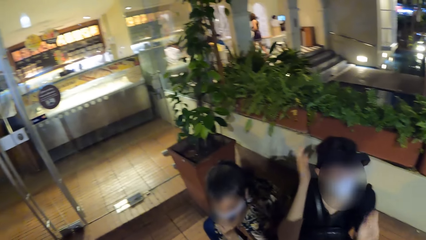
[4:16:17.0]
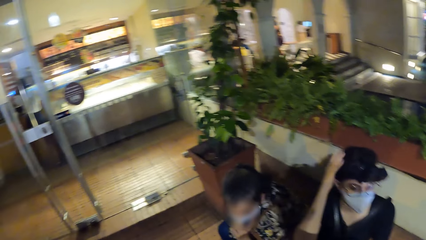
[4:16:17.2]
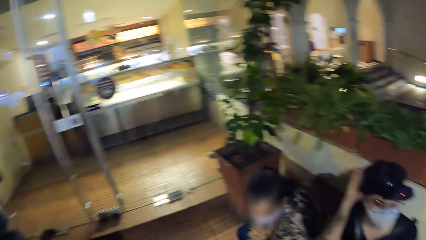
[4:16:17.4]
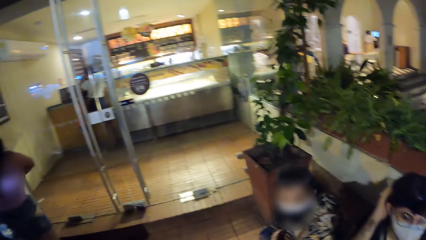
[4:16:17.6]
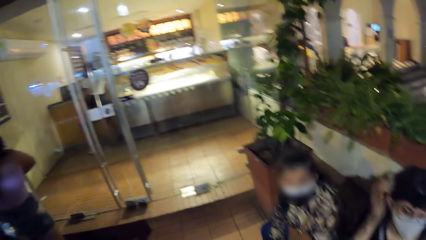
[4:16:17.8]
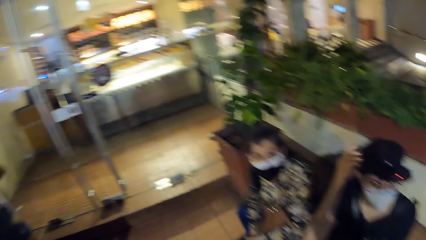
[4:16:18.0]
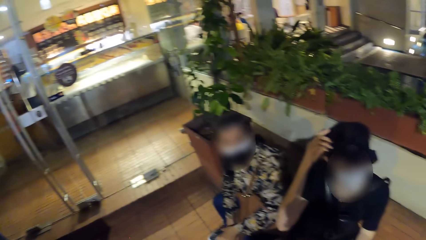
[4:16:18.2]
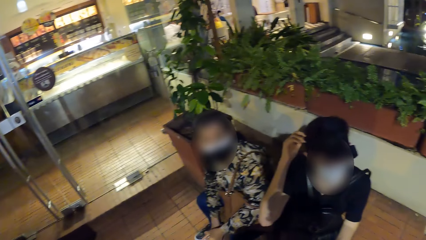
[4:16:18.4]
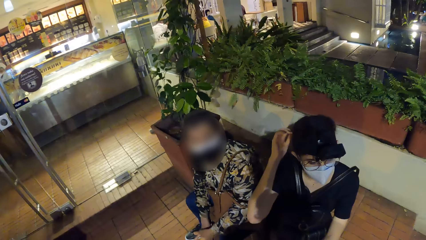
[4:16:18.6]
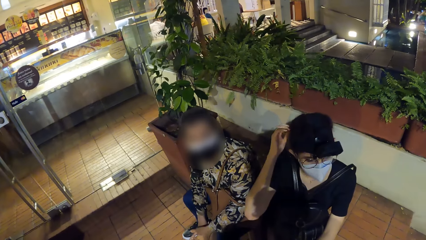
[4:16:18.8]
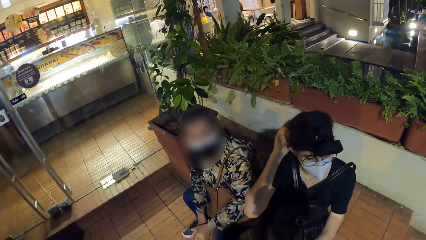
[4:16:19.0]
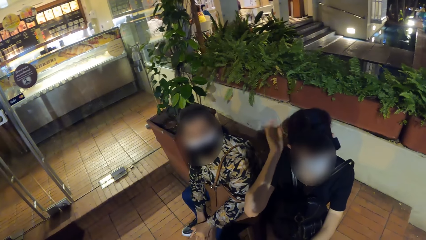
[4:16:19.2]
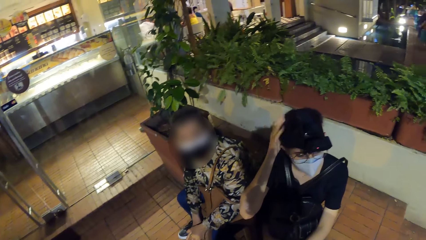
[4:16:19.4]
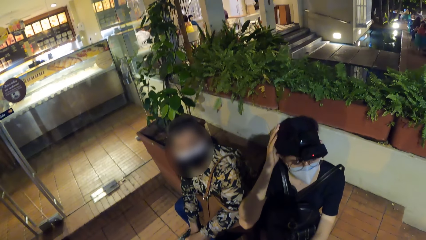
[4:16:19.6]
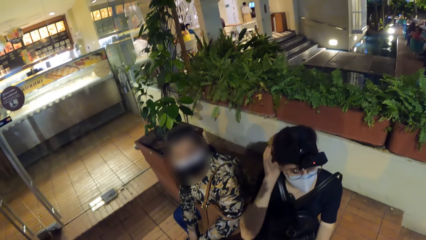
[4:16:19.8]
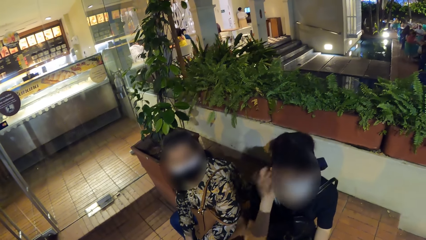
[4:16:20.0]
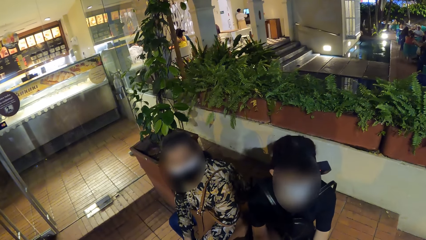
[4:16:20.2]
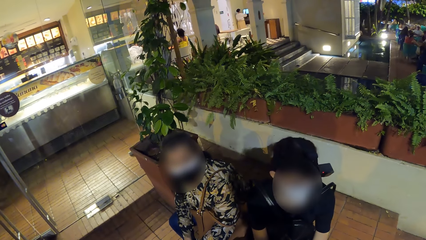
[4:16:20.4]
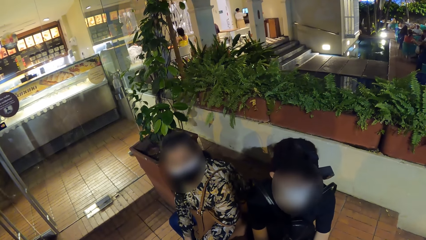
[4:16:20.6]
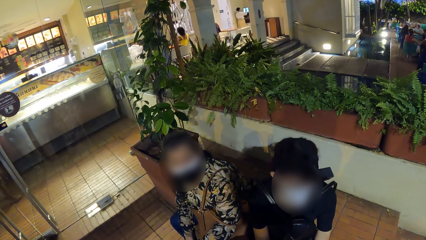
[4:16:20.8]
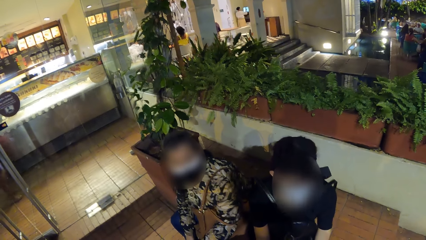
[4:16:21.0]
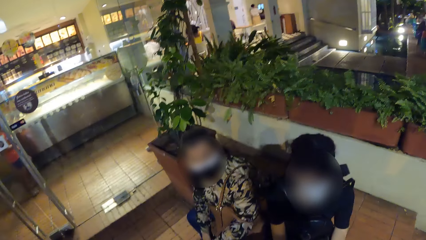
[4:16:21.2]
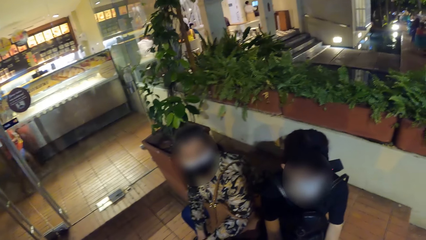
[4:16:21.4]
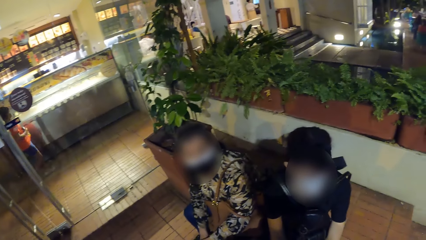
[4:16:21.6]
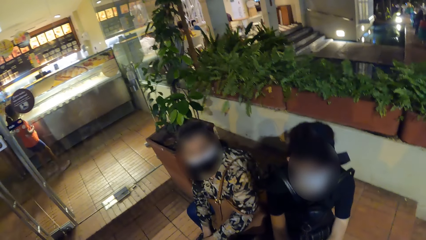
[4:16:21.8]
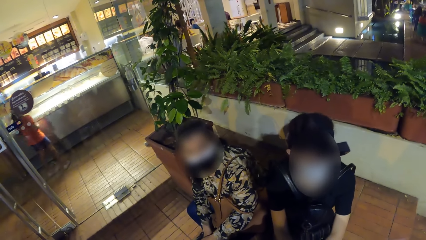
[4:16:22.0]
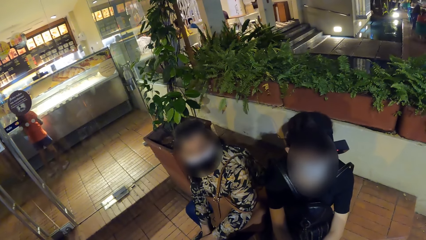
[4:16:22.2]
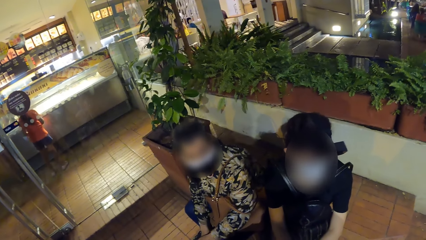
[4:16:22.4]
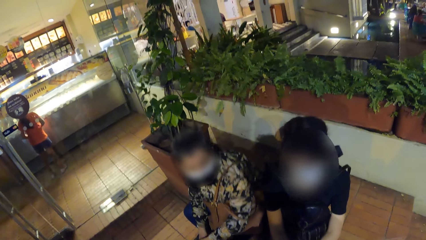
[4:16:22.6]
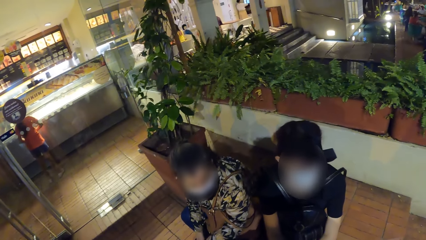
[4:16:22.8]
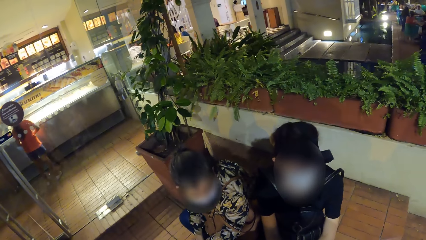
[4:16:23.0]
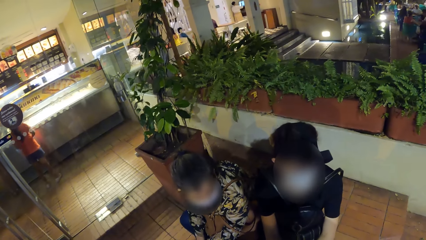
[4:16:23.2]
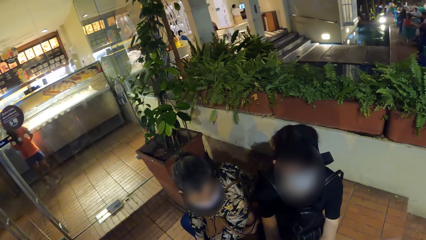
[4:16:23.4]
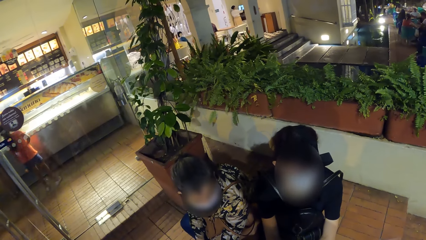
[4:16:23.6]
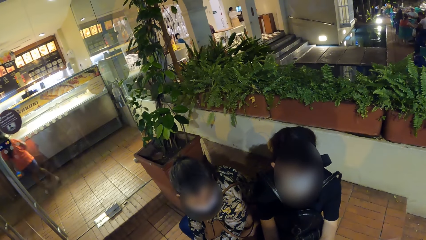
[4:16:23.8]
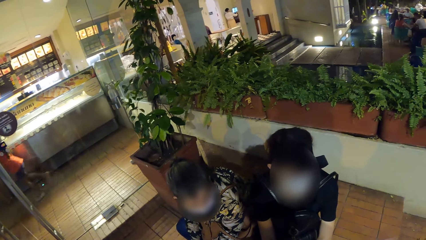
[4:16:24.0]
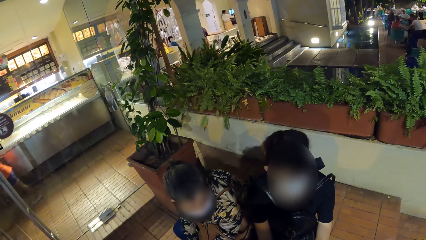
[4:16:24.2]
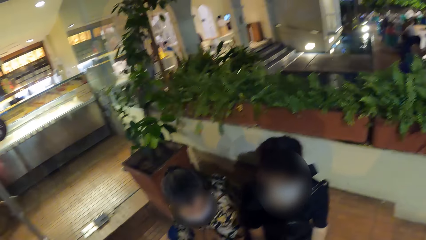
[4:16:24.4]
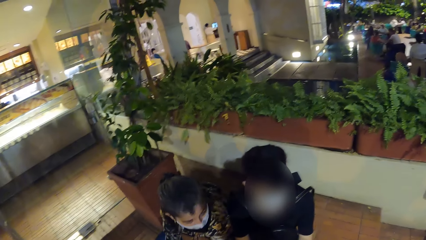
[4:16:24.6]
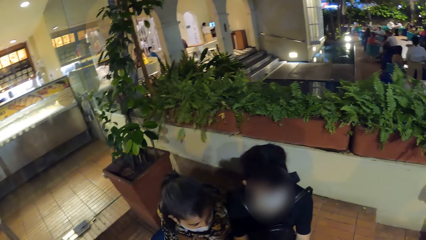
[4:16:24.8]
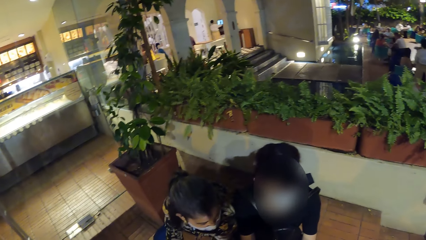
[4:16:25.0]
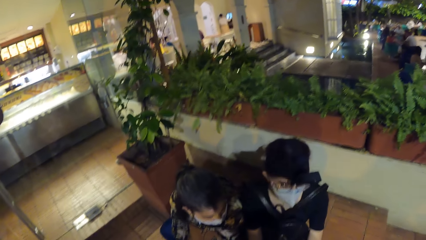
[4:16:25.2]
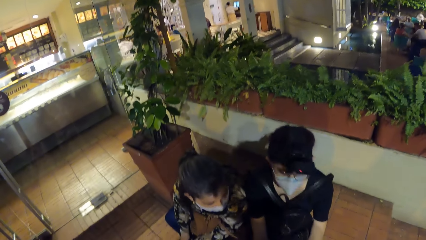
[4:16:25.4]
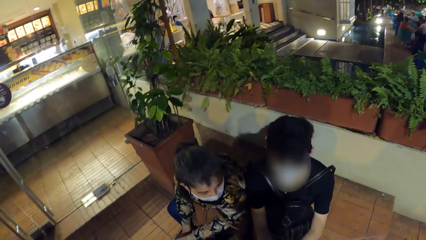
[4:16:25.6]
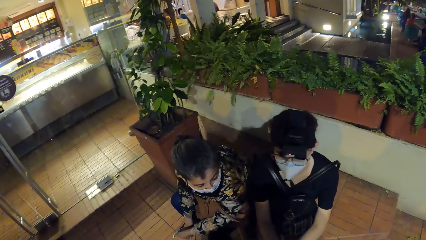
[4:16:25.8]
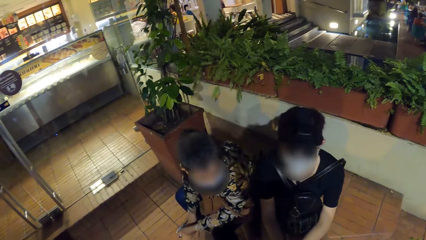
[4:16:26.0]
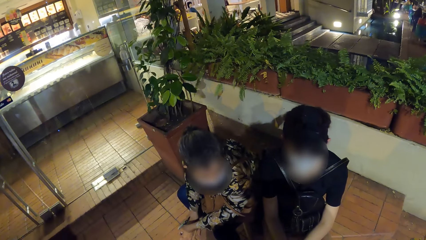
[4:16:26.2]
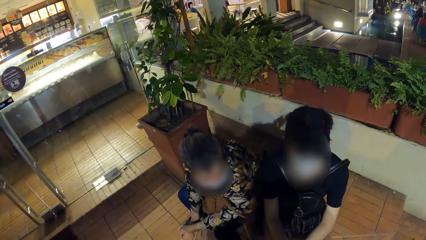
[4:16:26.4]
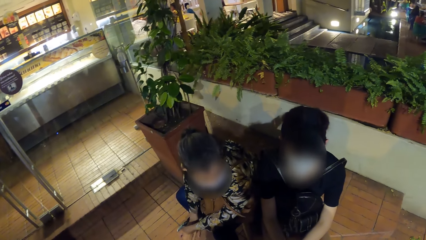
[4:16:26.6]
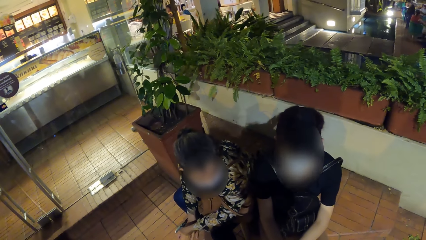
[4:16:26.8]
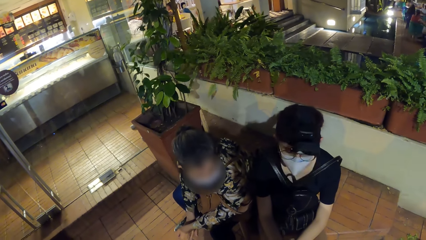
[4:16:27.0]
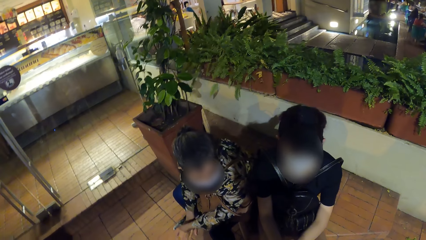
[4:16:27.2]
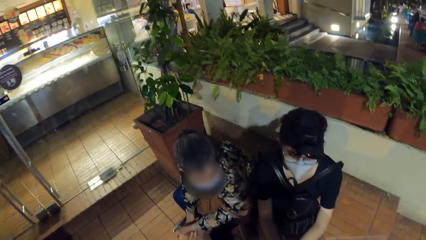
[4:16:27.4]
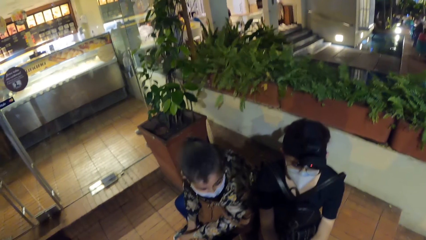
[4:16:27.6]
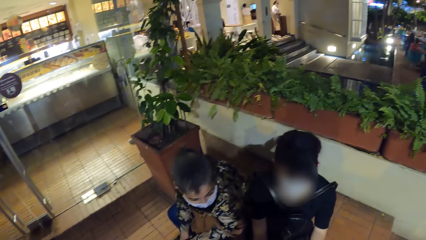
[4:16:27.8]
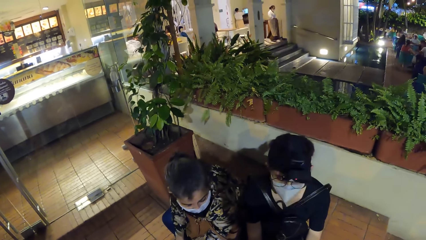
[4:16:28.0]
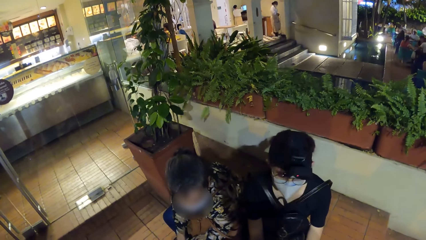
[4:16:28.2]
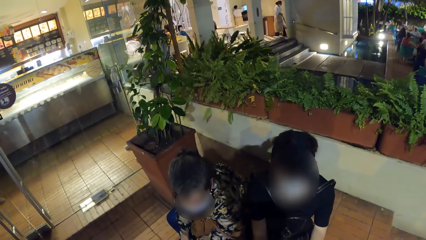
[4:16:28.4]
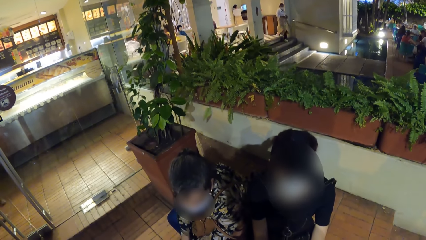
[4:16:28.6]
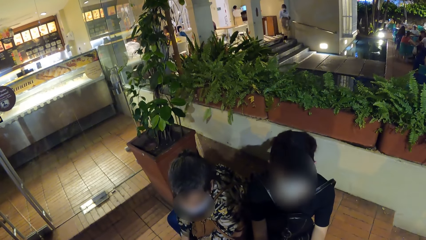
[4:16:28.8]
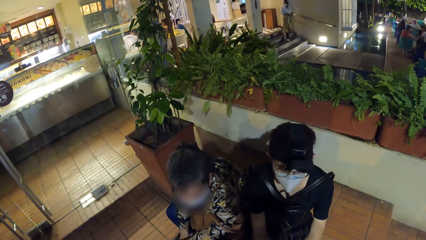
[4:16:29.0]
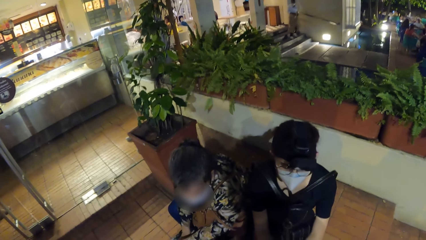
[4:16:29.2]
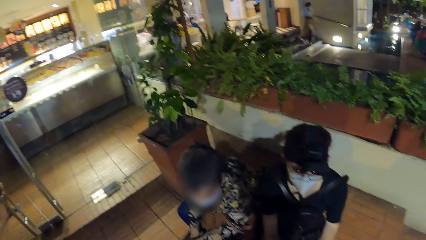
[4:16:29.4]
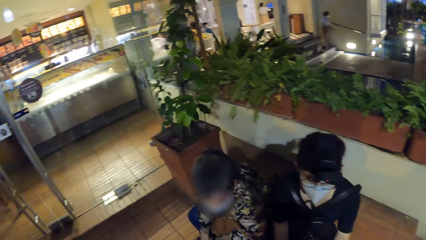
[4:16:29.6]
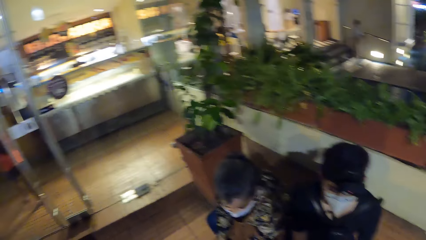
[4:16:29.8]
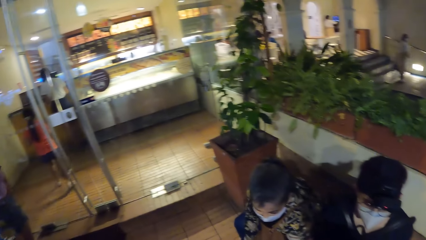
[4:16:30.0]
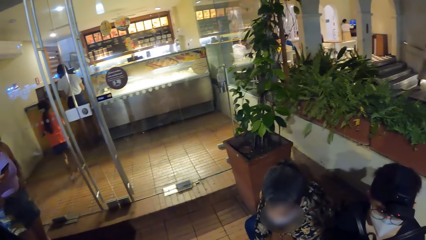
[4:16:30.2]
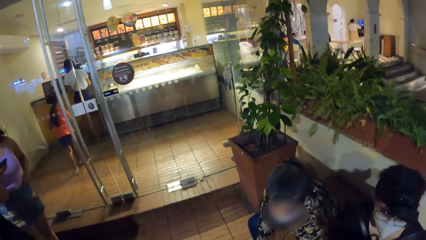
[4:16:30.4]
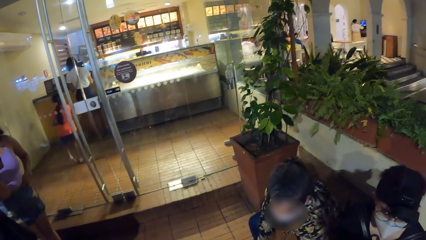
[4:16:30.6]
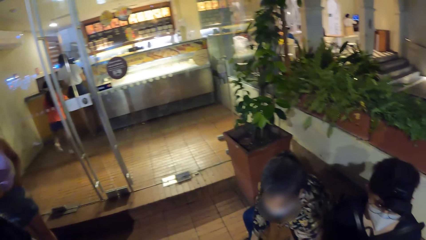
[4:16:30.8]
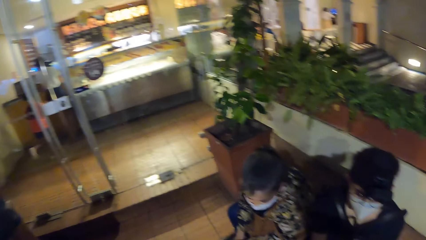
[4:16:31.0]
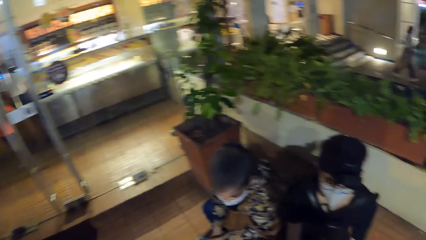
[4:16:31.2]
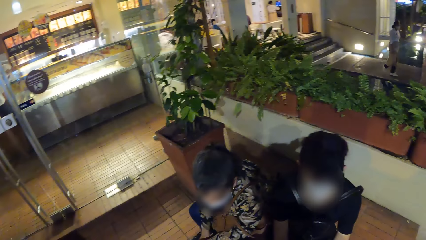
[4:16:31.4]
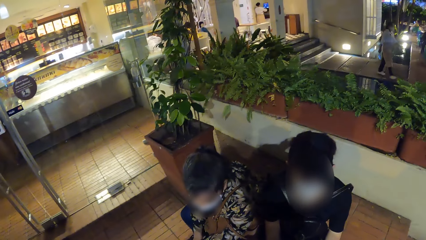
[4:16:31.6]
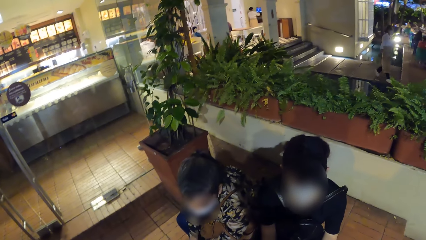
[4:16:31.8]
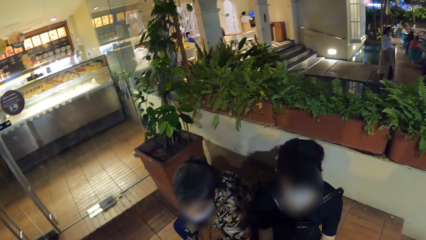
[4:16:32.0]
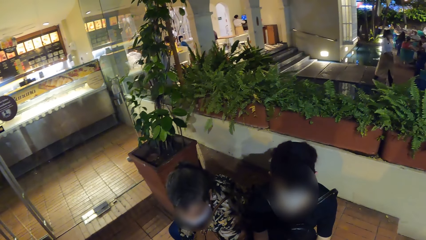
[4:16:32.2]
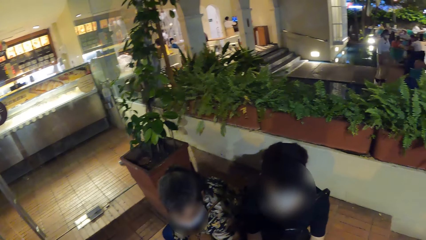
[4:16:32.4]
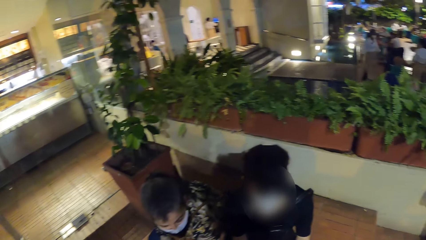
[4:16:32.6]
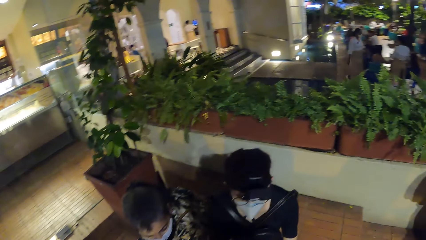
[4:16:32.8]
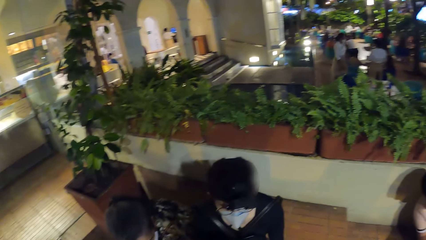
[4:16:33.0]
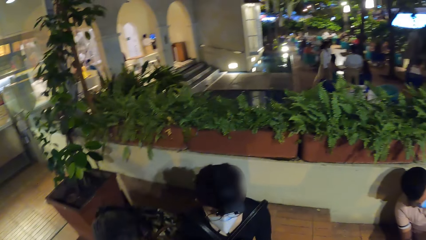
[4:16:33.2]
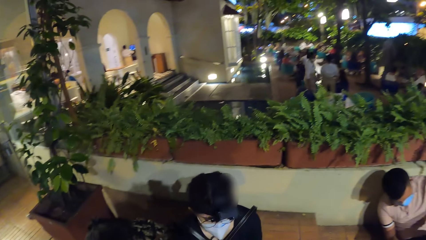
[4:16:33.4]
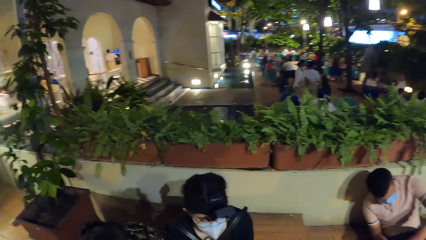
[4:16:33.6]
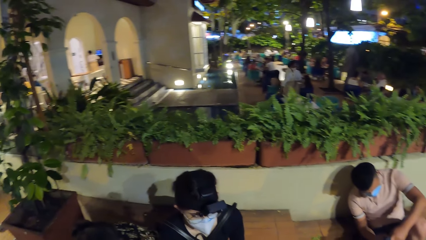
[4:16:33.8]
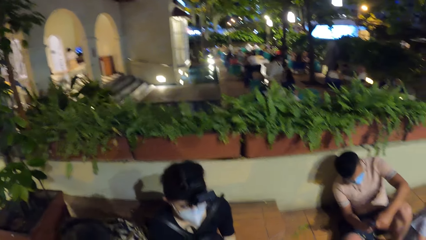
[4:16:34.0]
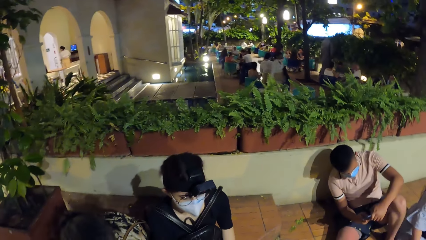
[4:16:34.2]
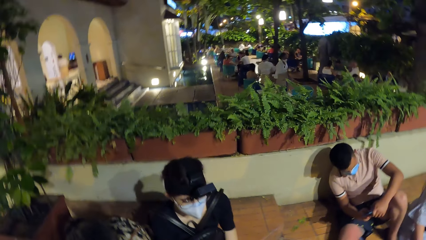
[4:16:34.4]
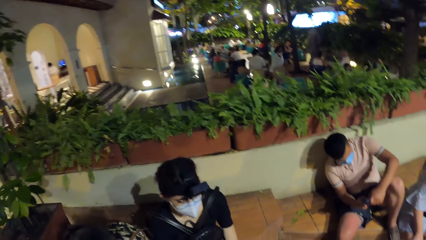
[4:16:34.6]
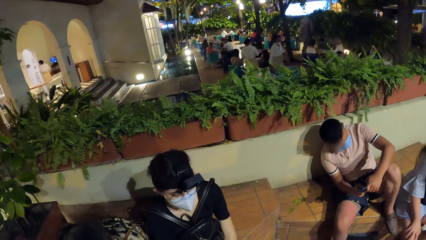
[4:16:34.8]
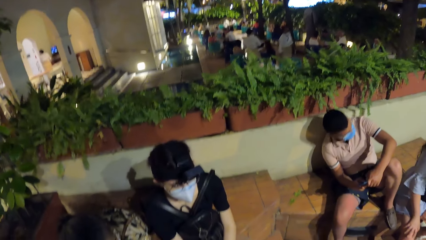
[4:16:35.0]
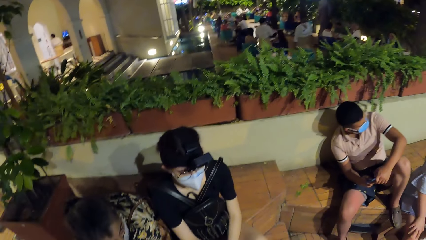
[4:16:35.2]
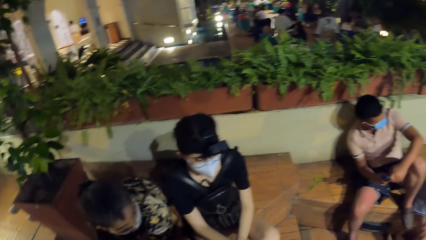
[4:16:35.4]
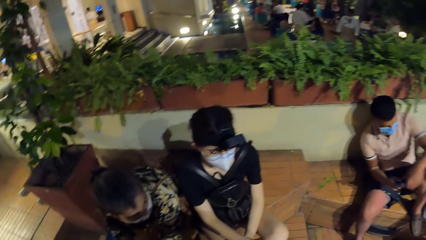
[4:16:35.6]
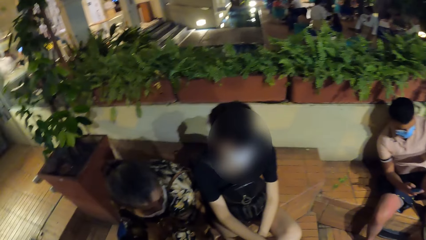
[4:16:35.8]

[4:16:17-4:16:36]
The camera wearer looks around the restaurant. The girl checks the food display counter and moves towards the woman. The man operates the phone with his hands.
